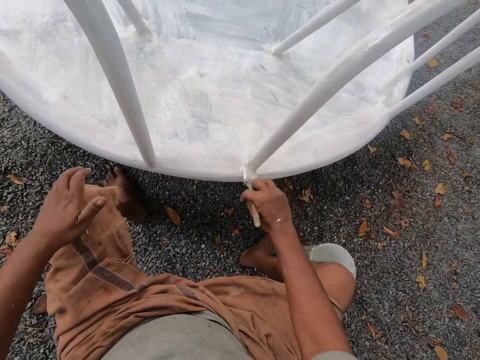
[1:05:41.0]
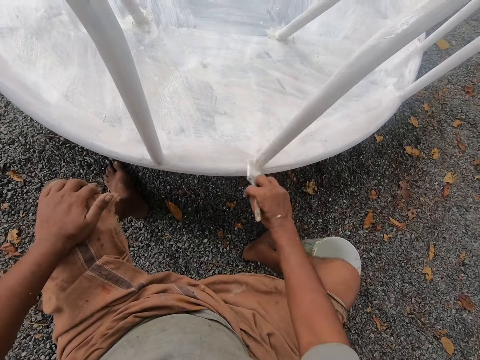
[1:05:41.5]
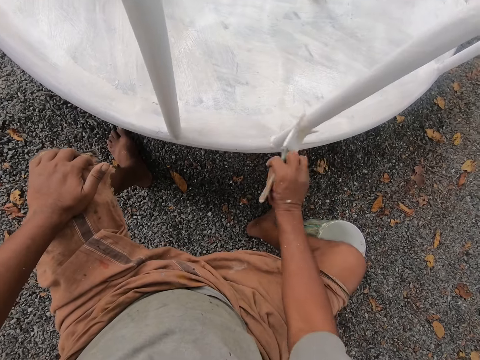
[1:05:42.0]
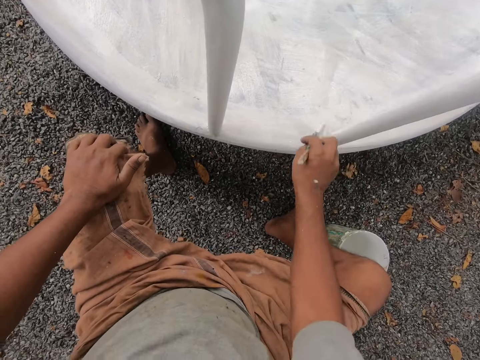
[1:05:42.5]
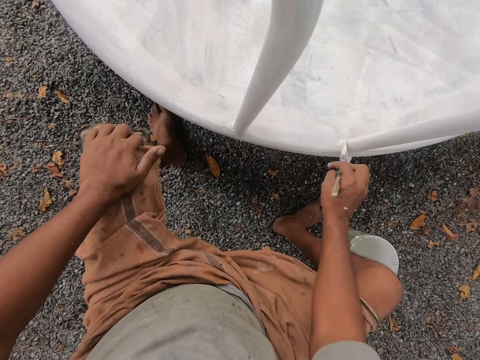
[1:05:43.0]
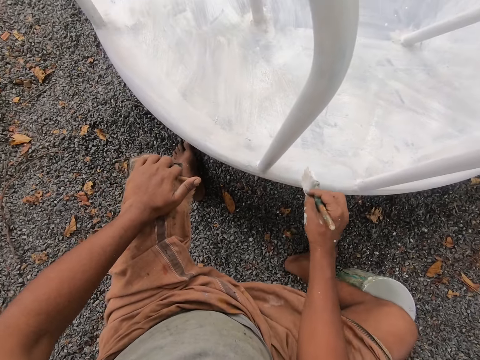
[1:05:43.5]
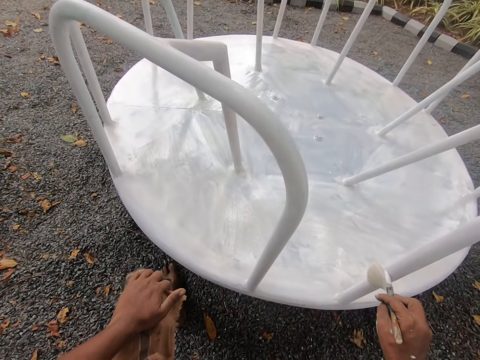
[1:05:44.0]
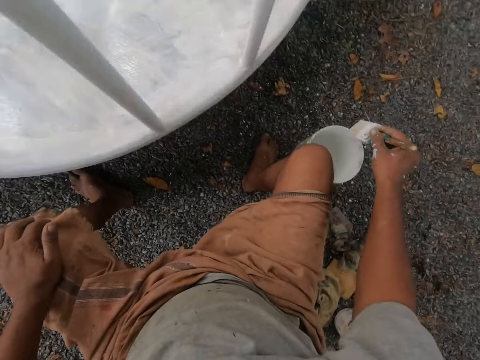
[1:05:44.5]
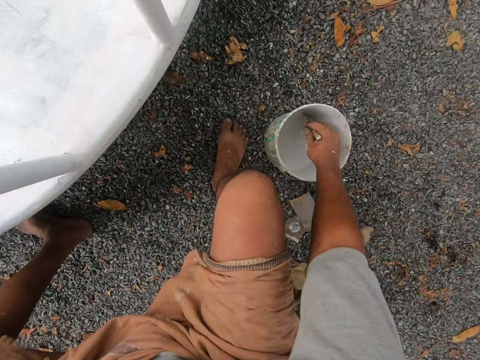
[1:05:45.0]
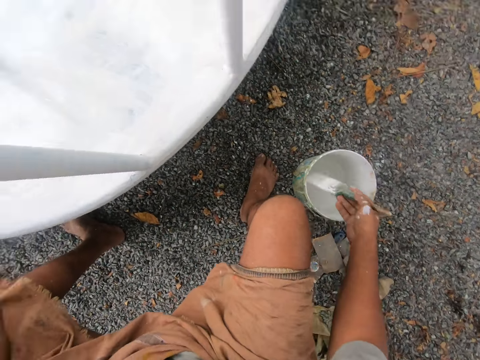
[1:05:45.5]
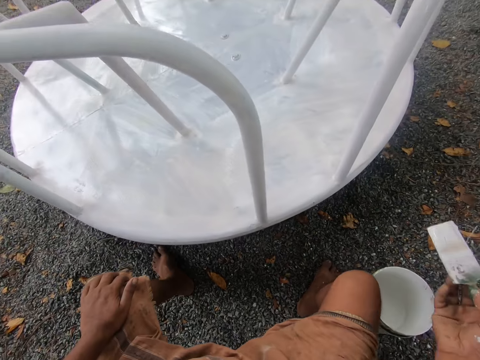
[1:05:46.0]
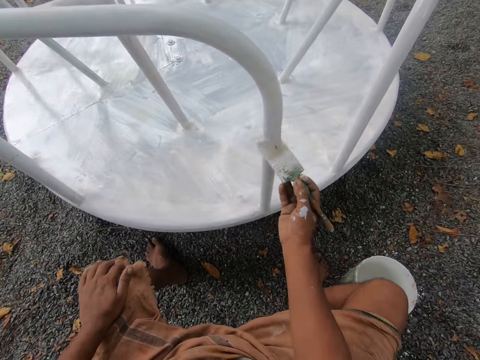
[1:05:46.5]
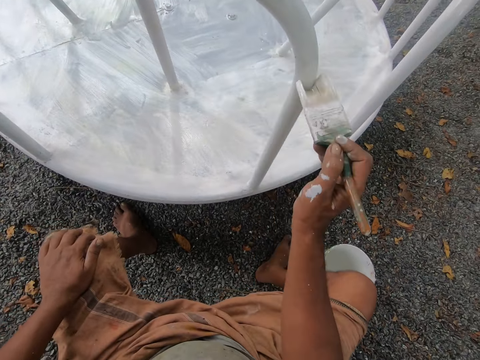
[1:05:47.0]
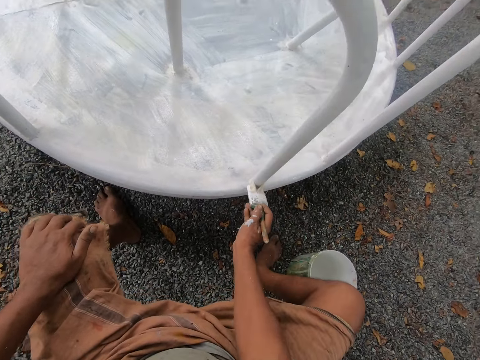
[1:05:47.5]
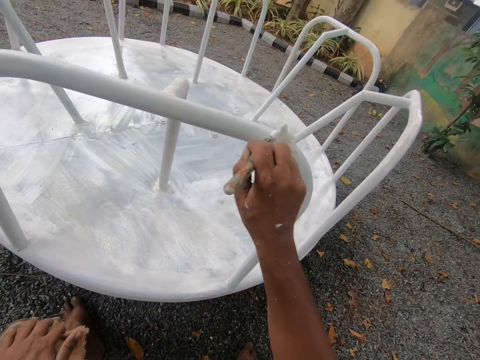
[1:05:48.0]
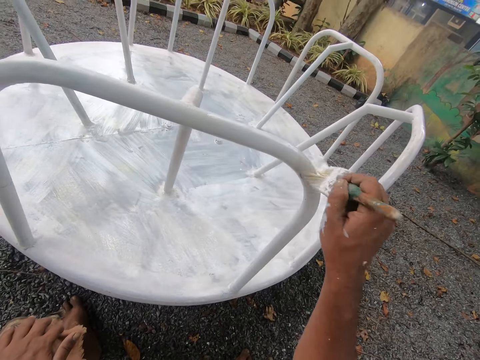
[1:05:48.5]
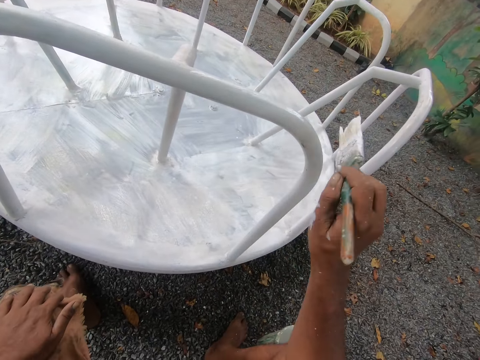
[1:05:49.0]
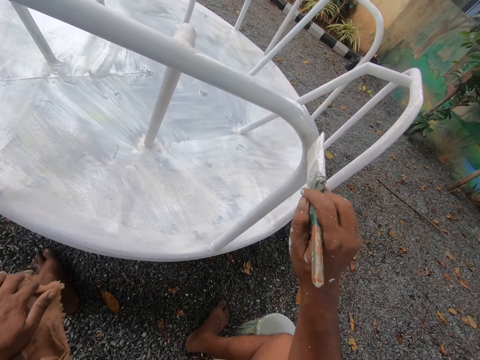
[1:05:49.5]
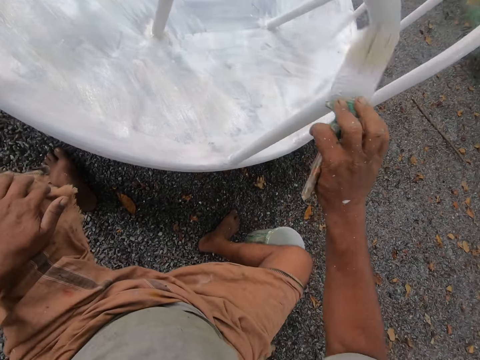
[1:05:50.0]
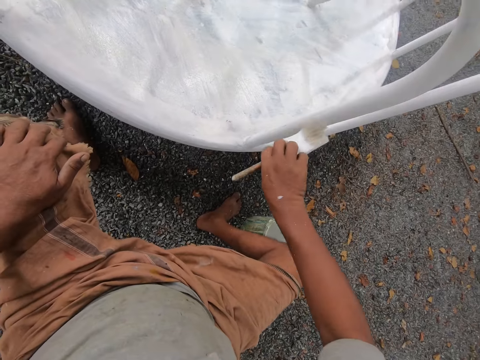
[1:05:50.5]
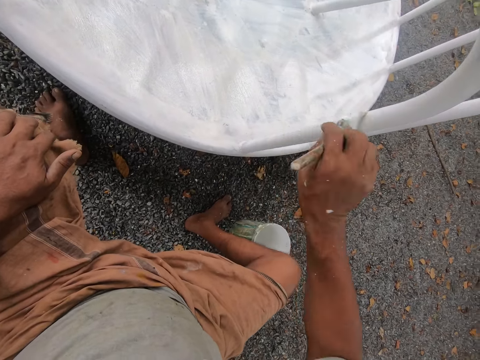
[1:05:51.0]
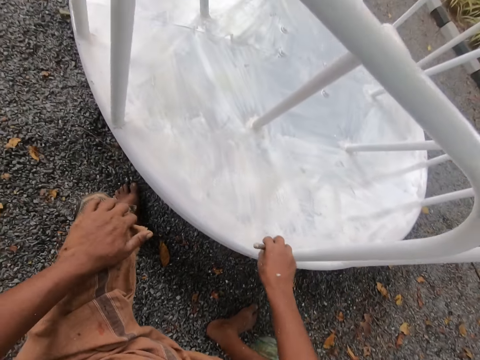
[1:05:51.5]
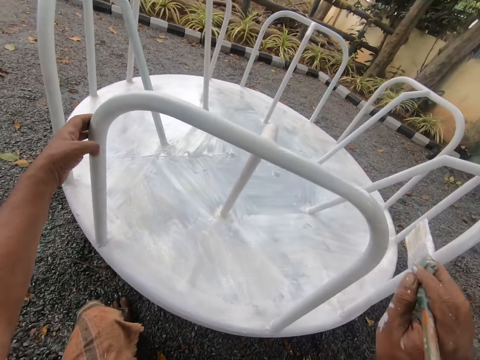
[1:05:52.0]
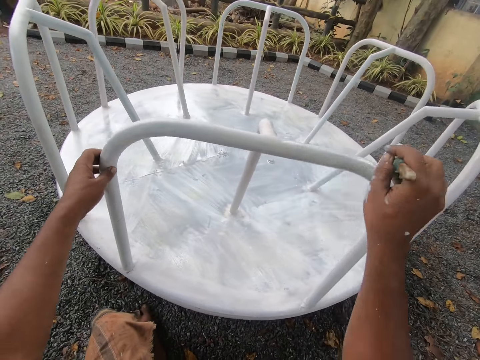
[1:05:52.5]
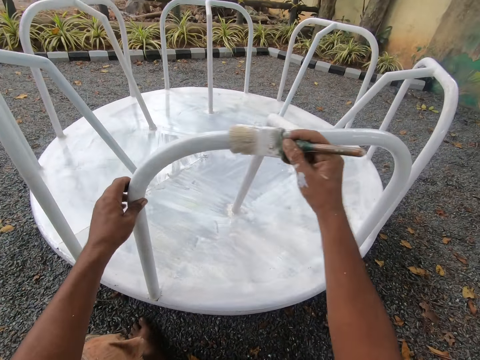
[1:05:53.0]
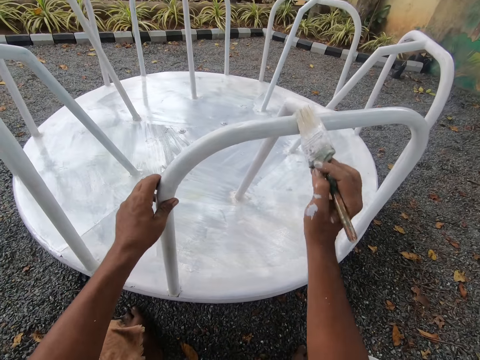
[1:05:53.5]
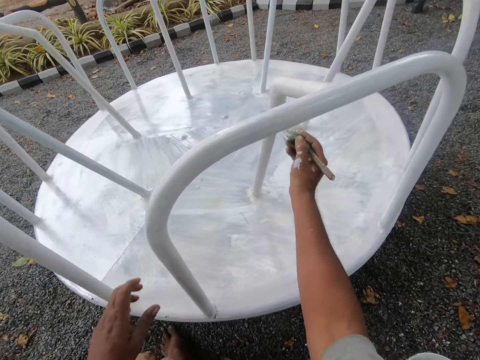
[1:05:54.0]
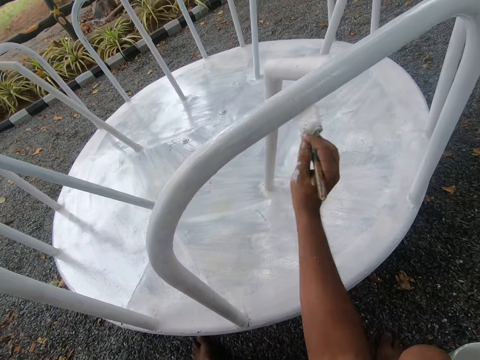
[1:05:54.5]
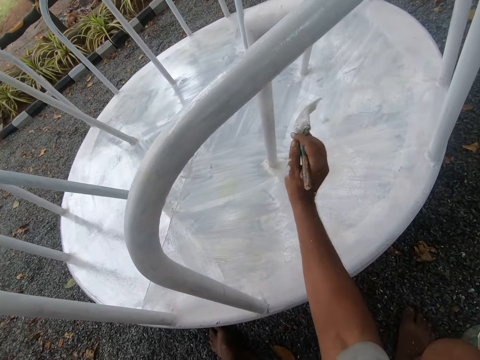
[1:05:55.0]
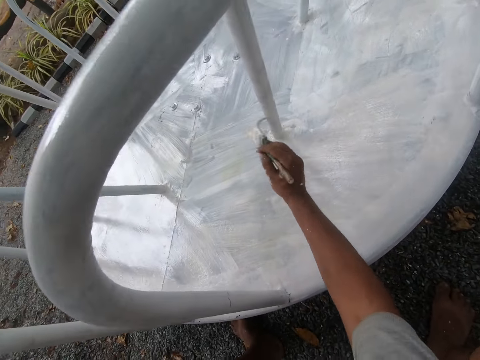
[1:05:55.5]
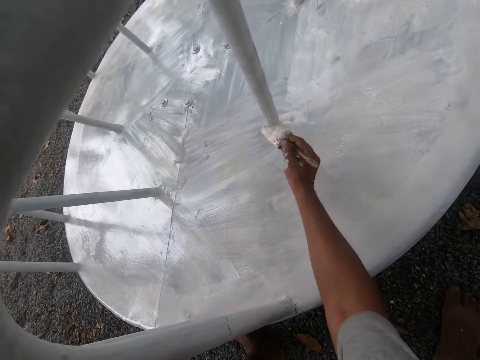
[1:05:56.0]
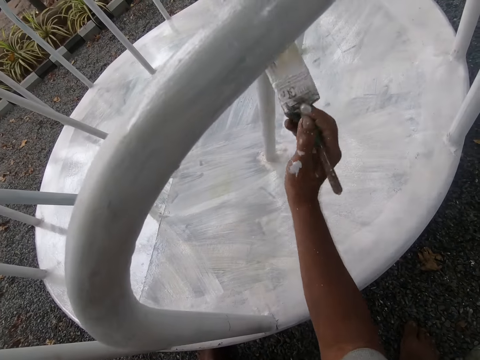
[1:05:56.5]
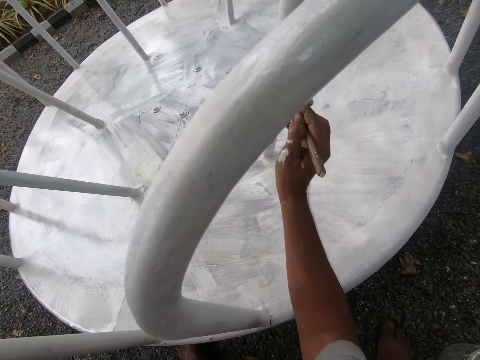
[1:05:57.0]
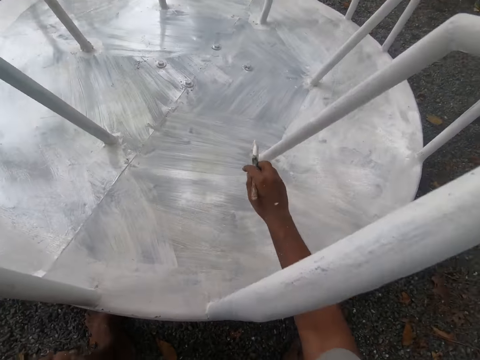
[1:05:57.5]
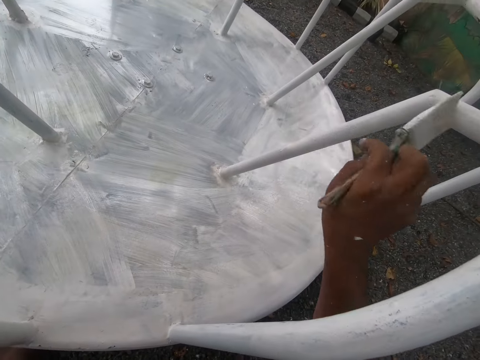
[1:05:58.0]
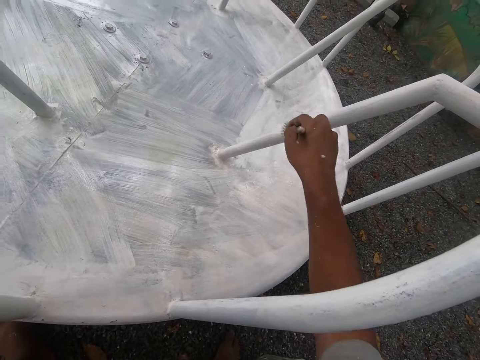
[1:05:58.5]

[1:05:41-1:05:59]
The camera wearer places his hand on his knee. He paints the railing of the swing. He paints the bottom part of the swing with the paint brush. He places the paint brush on the railing. He dips the paint brush in his right hand into the paint bucket on the ground. He removes the paint brush from the bucket. He paints the playground roundabout with the paint brush in his right hand. He moves the playground roundabout with his left hand. He holds the railing with his left hand and paints the railing of the swing. He lets go of the railing. He paints the railing of the swing.

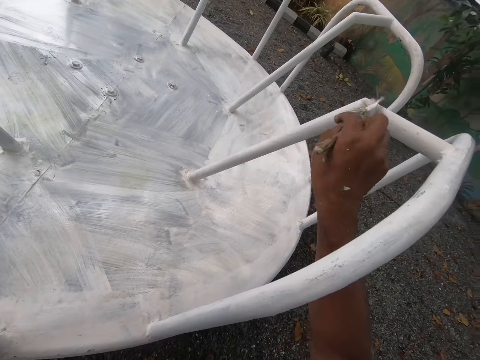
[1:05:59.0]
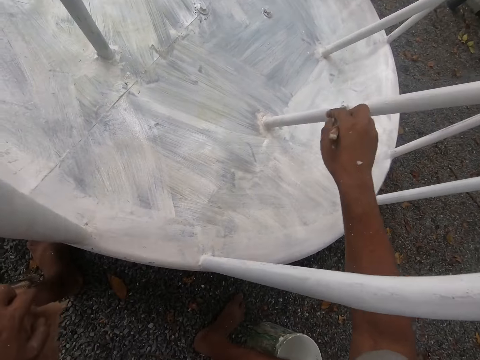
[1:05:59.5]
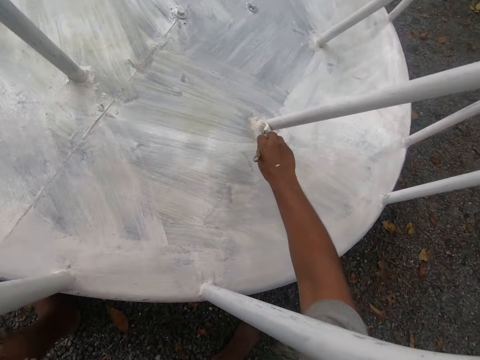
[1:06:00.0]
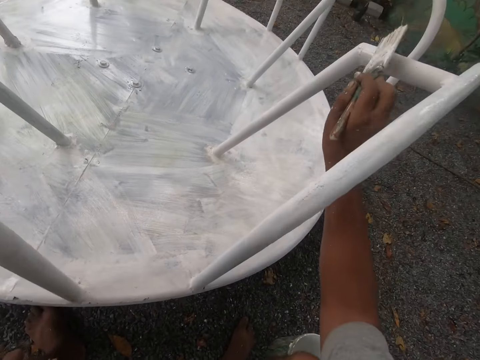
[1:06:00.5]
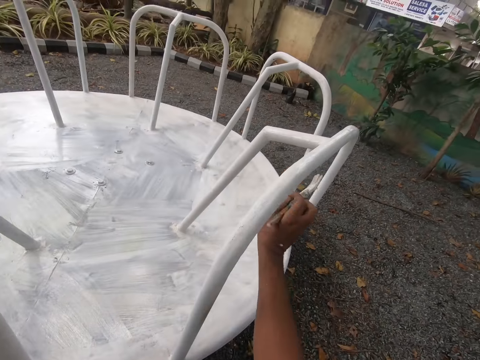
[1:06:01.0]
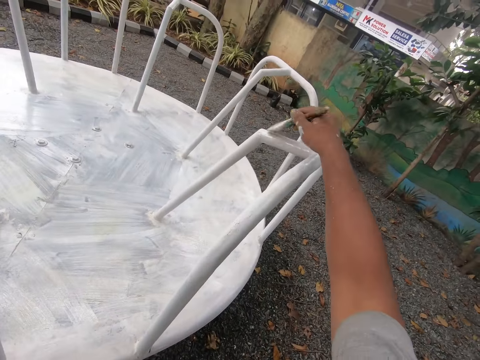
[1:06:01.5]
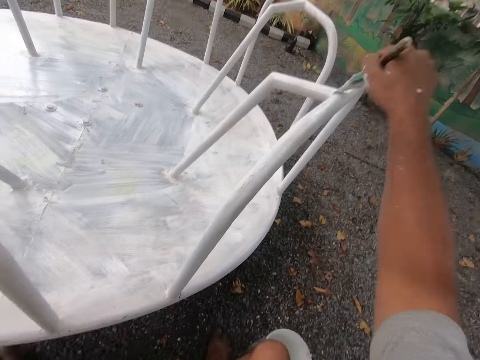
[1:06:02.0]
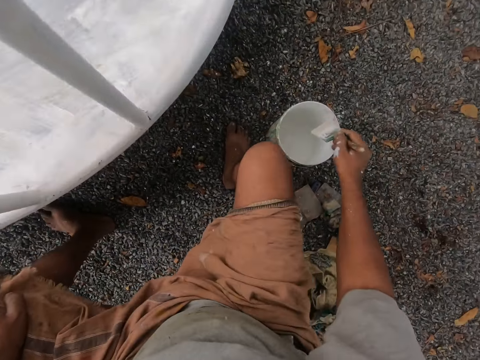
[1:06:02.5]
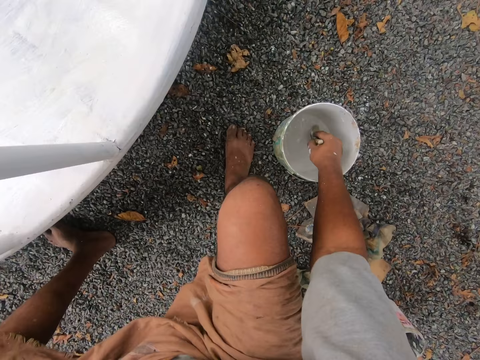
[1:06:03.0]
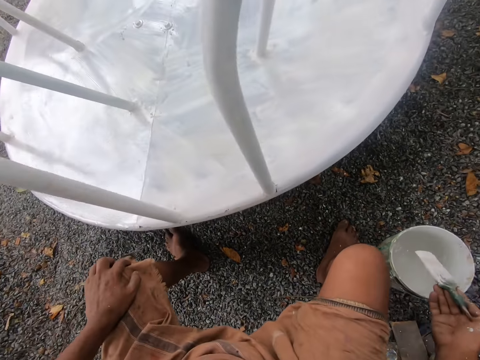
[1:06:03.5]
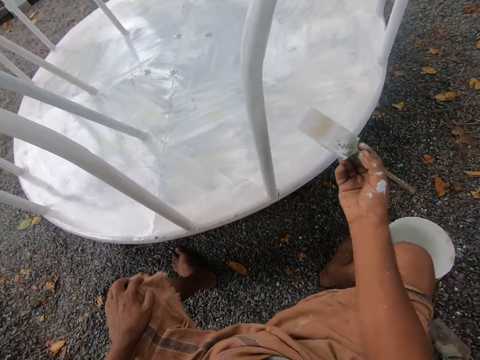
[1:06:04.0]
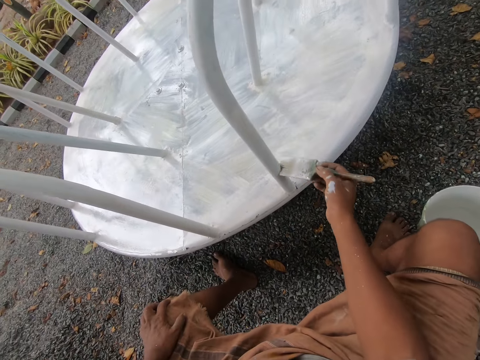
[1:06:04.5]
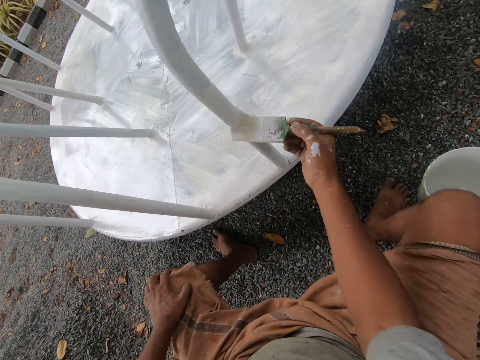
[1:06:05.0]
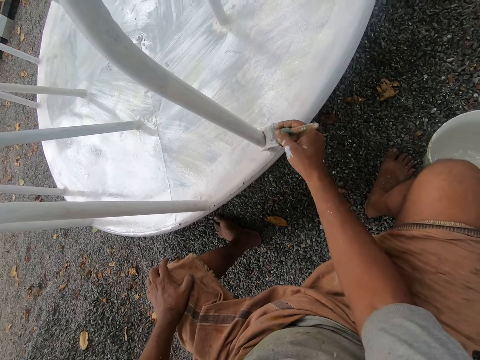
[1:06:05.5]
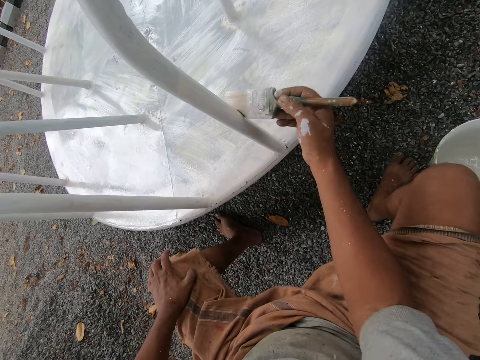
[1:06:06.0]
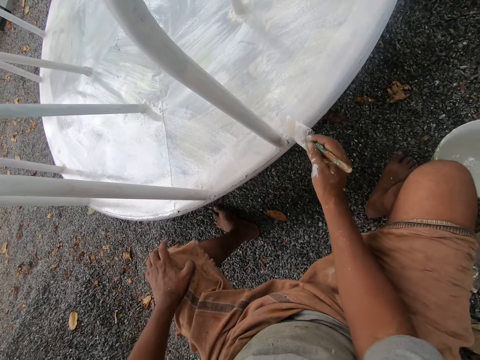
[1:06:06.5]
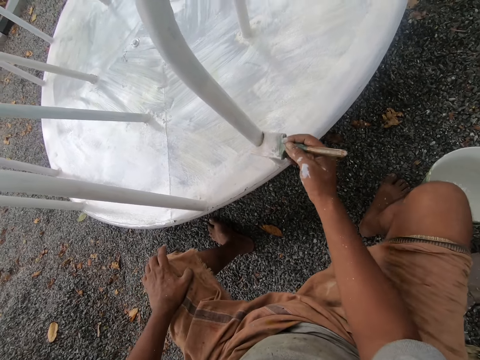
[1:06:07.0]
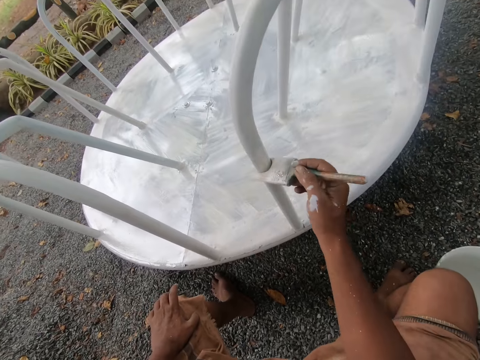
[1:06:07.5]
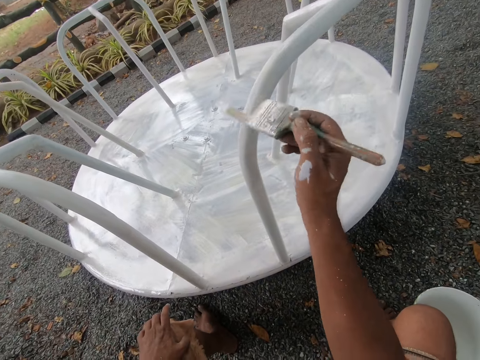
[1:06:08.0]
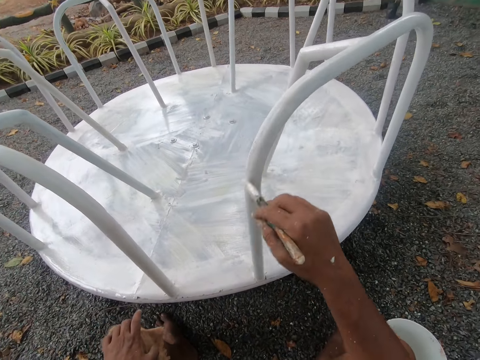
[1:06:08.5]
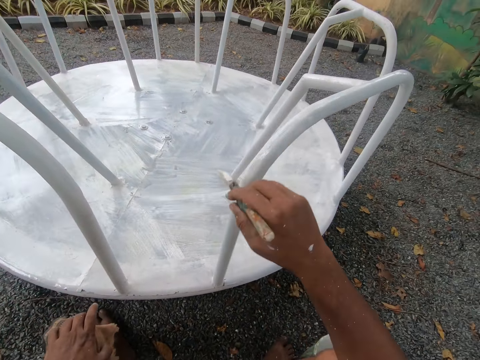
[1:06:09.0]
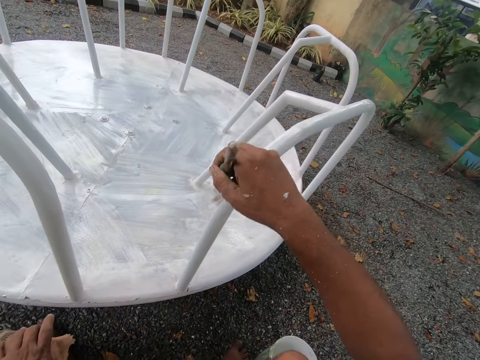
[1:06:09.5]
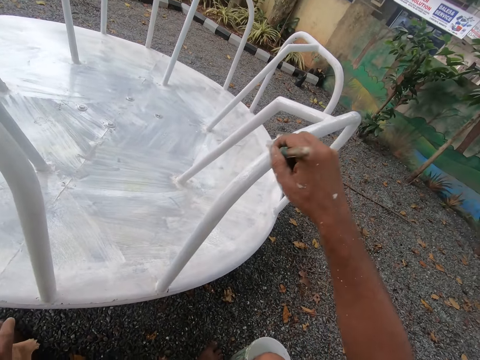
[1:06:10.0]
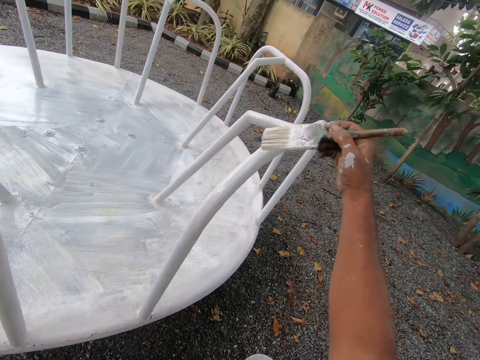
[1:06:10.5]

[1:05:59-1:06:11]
The camera wearer dips the paint brush in his right hand into the paint bucket on the ground. He removes the paint brush from the bucket. He paints the playground roundabout with the paint brush in his right hand.
